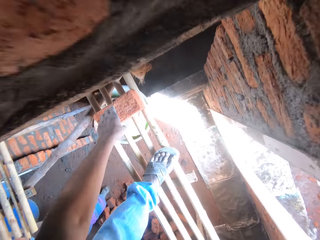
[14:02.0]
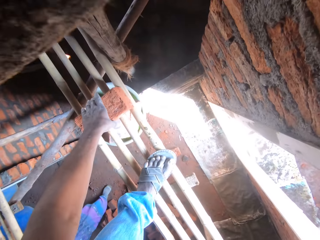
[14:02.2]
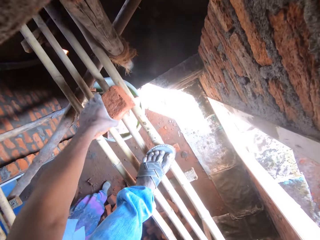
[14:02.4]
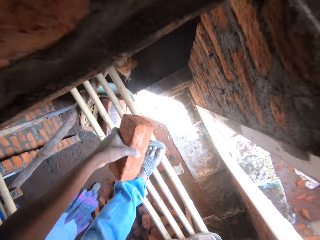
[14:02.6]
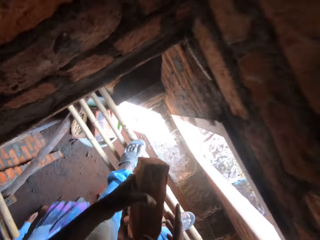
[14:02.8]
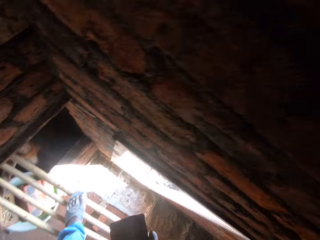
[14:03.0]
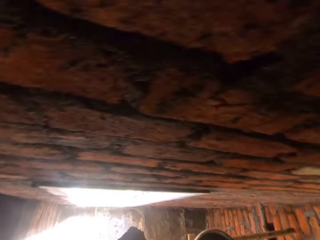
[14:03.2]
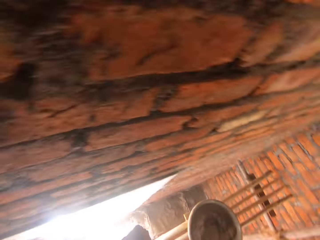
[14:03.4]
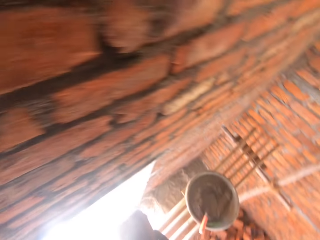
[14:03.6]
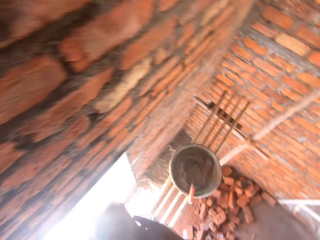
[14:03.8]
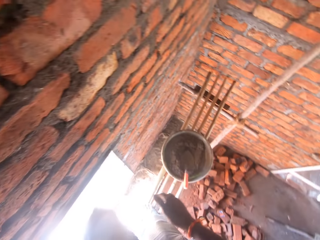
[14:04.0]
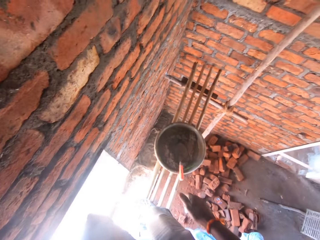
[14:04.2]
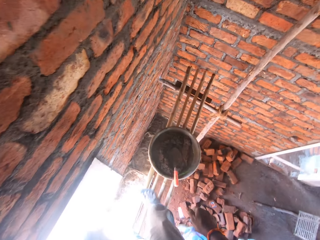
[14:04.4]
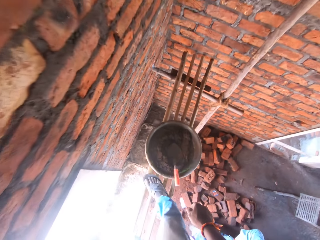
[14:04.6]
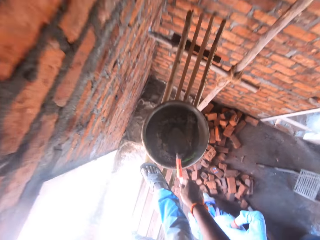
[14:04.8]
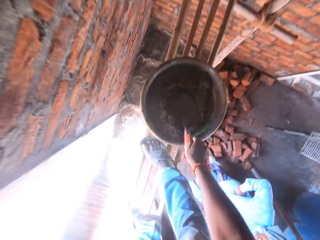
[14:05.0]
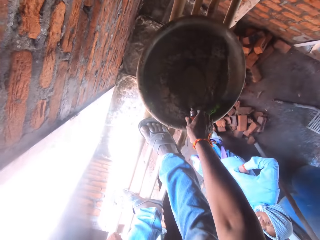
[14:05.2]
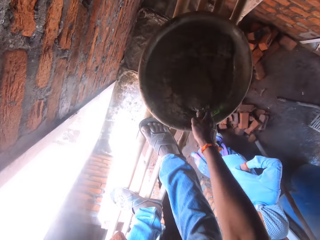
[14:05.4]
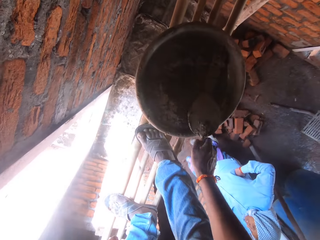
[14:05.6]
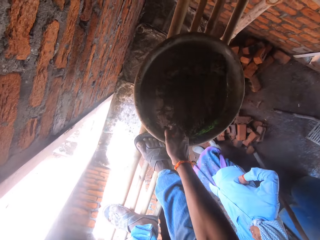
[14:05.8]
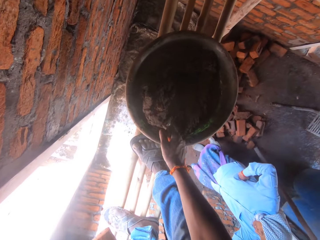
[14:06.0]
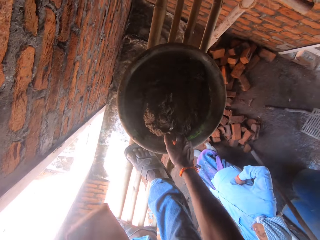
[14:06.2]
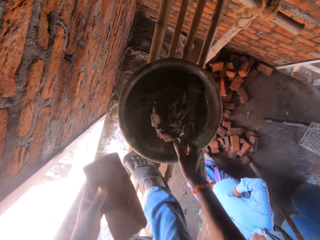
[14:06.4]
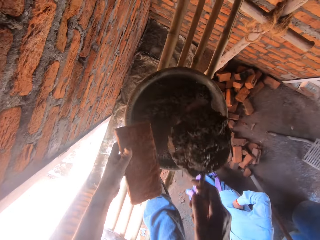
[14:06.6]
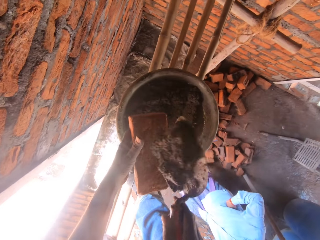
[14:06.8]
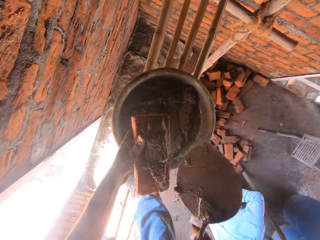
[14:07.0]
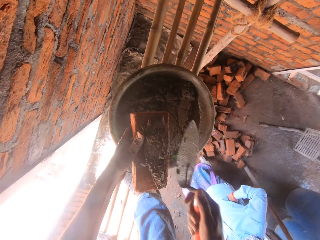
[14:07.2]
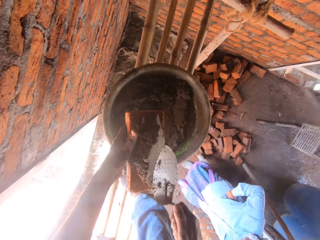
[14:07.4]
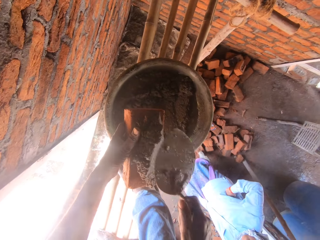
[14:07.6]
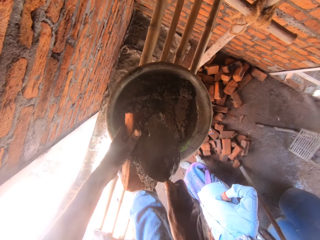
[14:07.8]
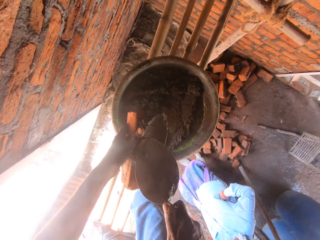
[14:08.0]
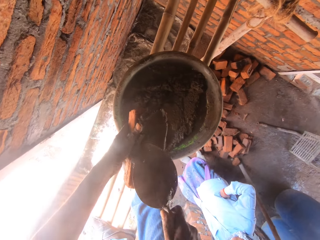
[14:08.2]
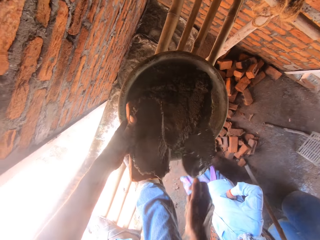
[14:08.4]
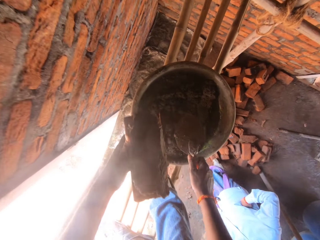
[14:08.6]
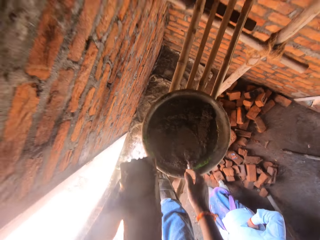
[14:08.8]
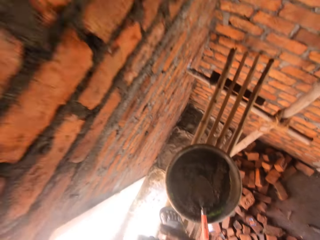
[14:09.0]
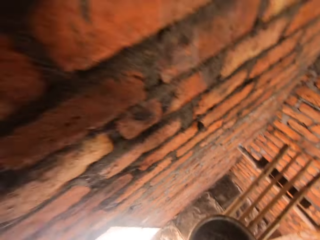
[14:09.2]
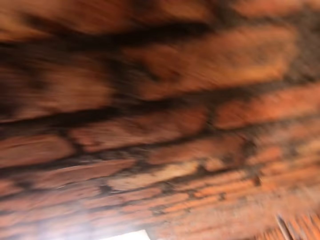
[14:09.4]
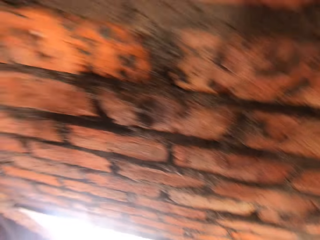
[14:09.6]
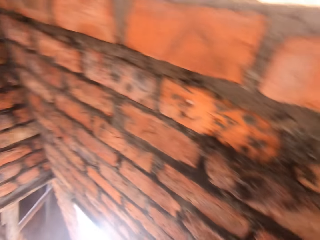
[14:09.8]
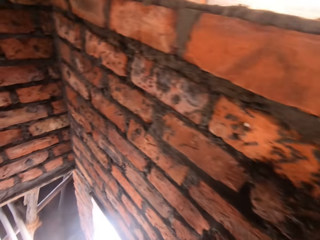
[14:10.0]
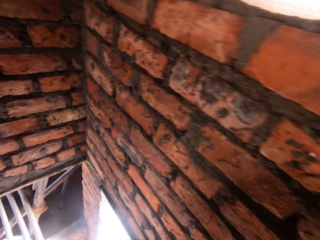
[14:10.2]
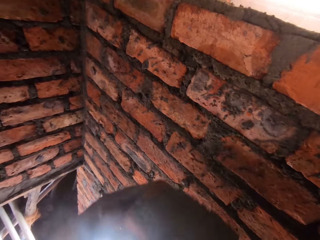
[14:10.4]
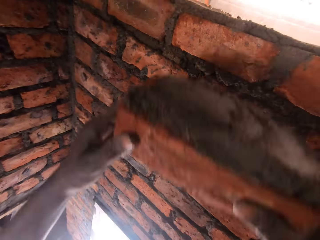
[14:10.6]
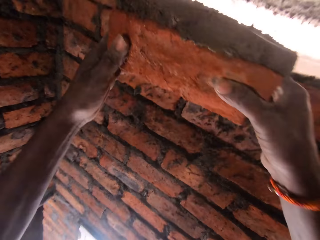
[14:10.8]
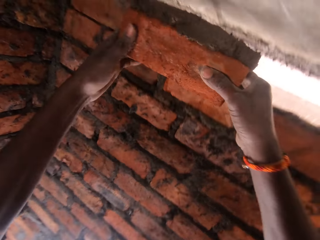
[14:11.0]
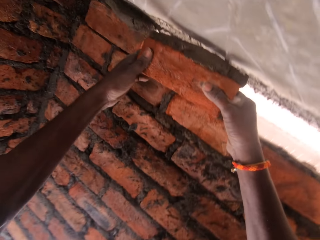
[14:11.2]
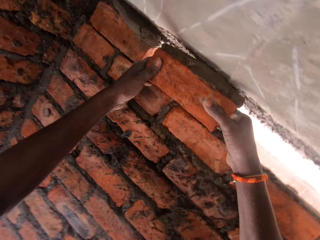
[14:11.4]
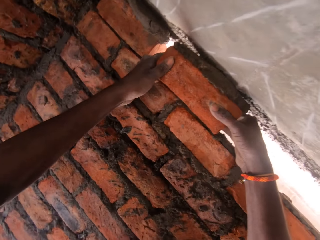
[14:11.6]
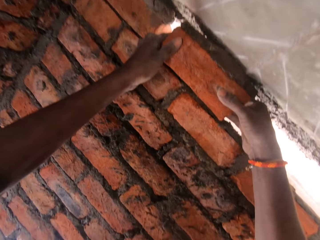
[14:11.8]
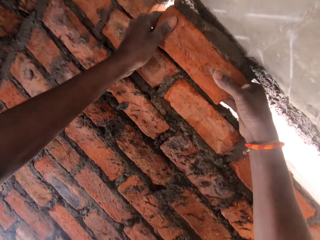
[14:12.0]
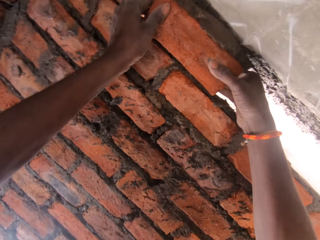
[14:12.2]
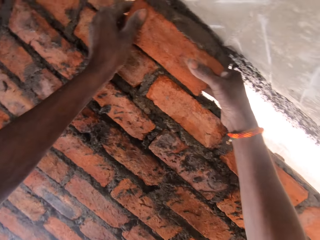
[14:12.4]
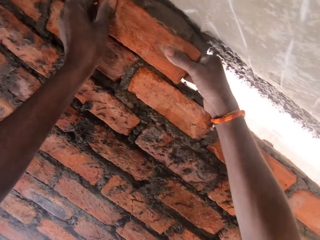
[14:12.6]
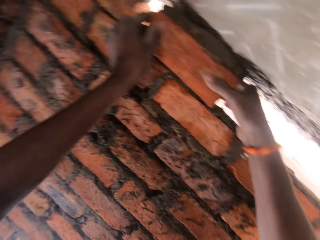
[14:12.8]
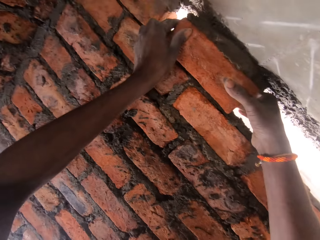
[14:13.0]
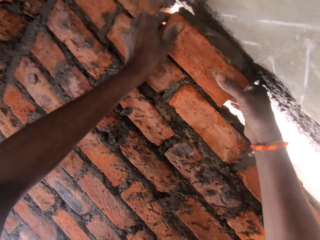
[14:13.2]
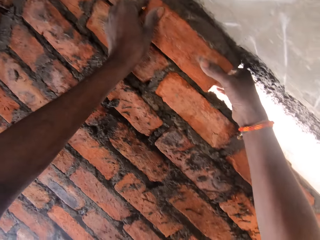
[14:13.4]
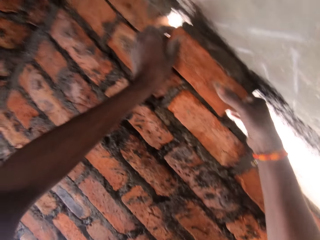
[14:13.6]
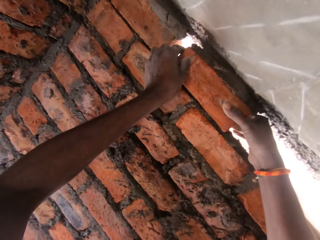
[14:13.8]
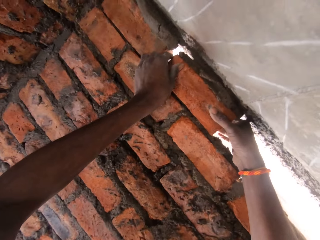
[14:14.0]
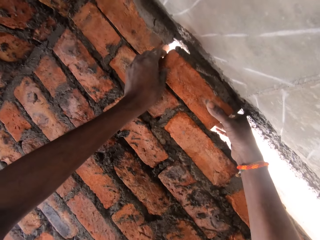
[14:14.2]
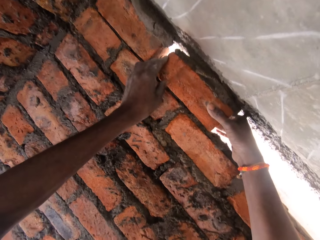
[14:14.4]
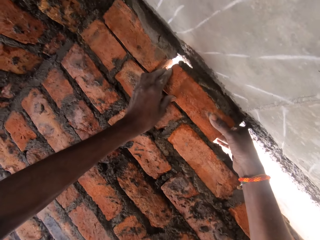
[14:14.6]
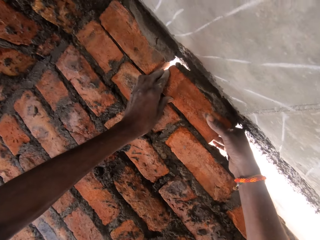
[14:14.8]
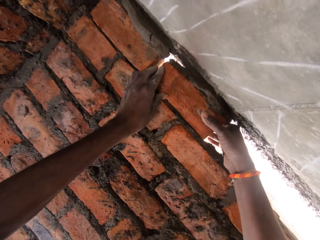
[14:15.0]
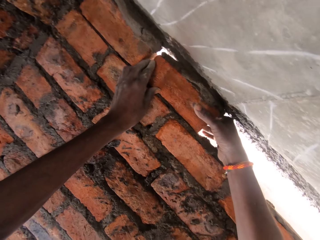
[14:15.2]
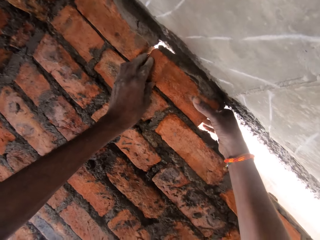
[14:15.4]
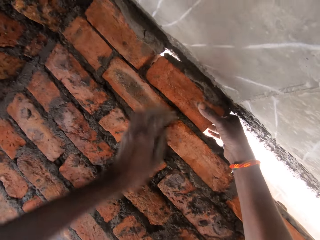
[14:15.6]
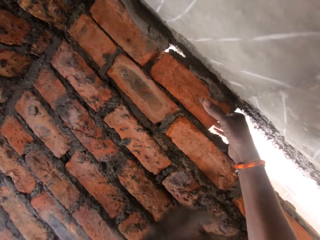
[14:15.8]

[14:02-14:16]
The camera wearer picks up a brick. They hold the brick with hands. They look right and walk right. They pick up the brick trowel. They scoop concrete with the brick trowel. They pour the concrete on the brick. They spread the concrete on the brick. They smoothen the concrete with the trowel. They put down the concrete. They drop the brick trowel in the bowl of concrete. They look left and walk left. They place the brick on the brick wall. They move the brick with hands. They adjust the brick on the brick wall. They converse.

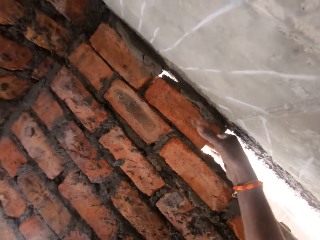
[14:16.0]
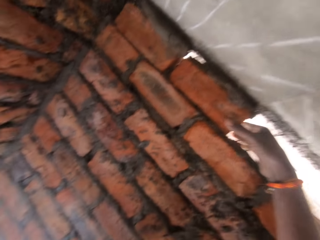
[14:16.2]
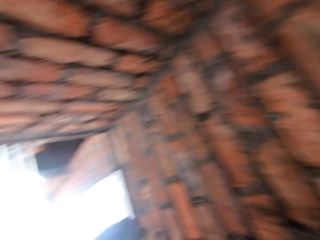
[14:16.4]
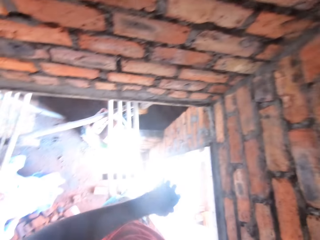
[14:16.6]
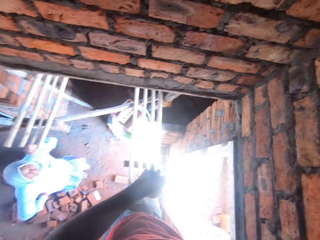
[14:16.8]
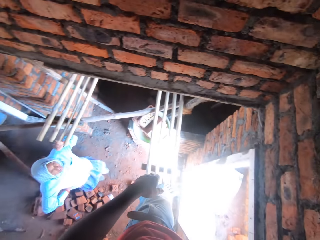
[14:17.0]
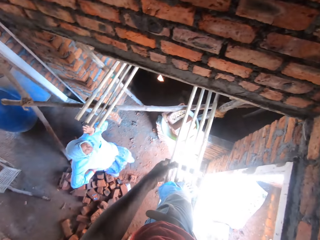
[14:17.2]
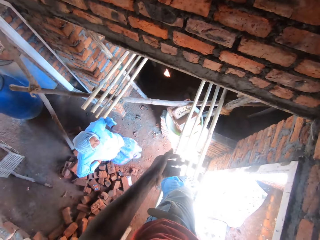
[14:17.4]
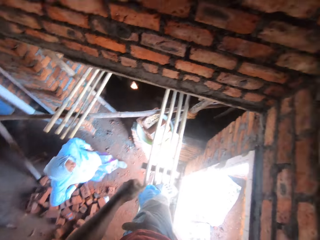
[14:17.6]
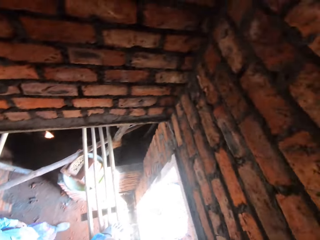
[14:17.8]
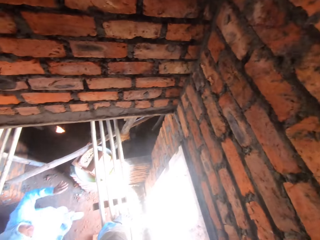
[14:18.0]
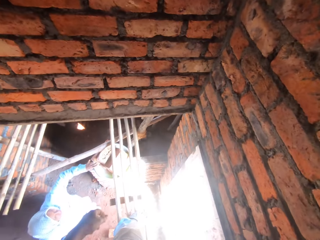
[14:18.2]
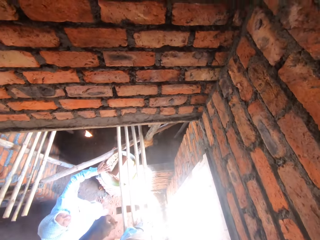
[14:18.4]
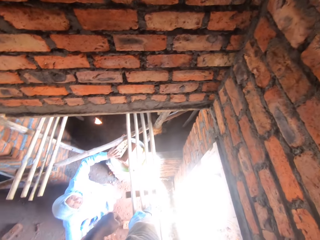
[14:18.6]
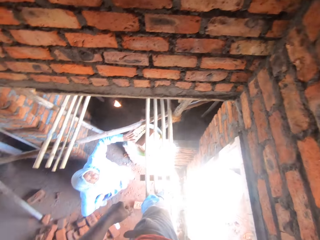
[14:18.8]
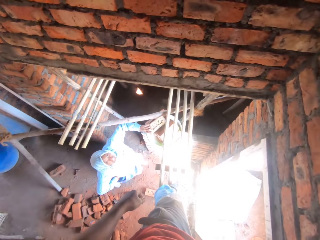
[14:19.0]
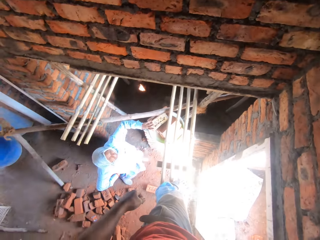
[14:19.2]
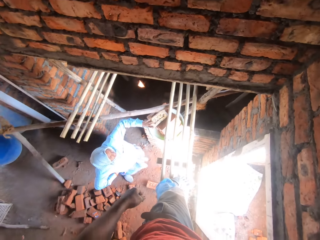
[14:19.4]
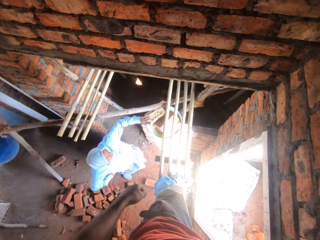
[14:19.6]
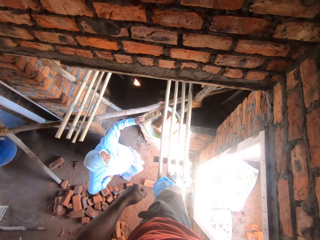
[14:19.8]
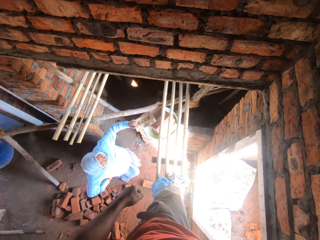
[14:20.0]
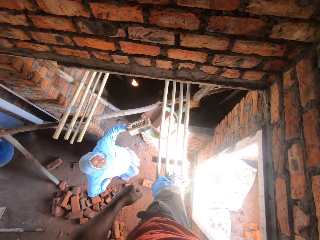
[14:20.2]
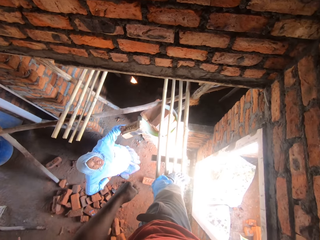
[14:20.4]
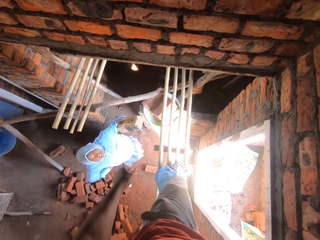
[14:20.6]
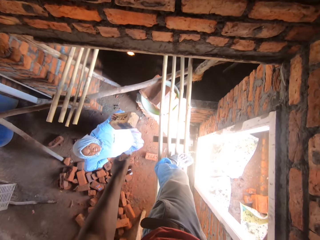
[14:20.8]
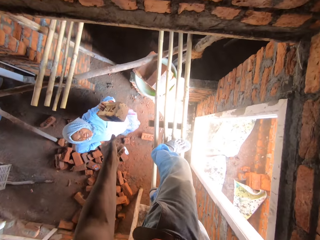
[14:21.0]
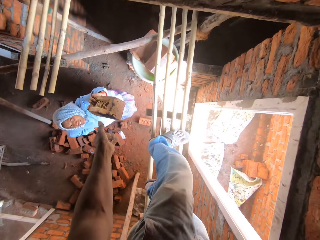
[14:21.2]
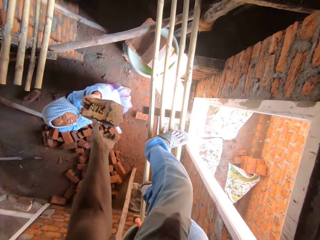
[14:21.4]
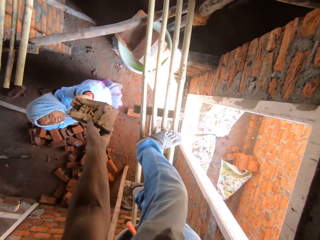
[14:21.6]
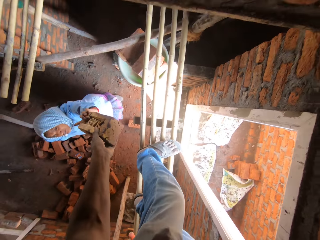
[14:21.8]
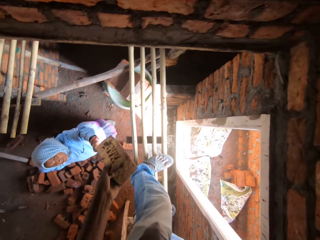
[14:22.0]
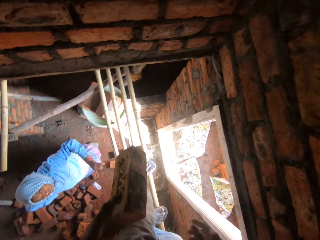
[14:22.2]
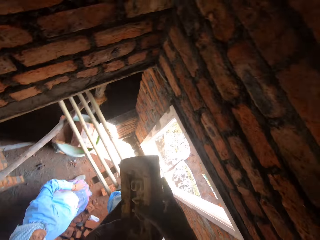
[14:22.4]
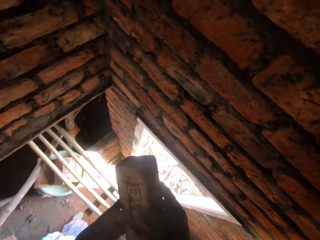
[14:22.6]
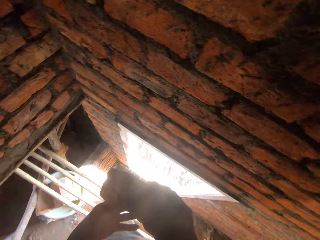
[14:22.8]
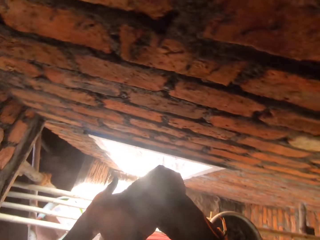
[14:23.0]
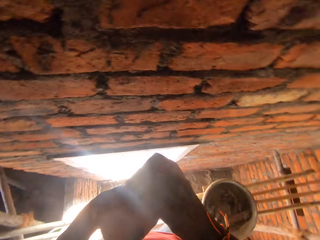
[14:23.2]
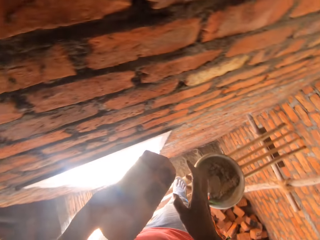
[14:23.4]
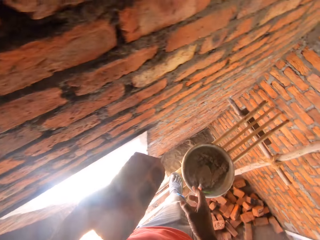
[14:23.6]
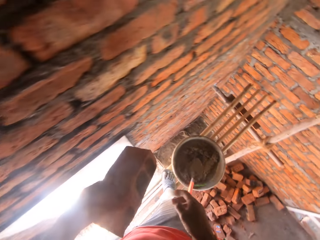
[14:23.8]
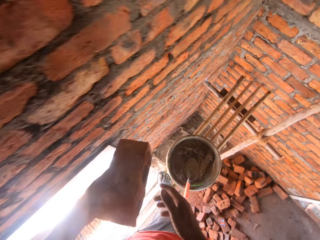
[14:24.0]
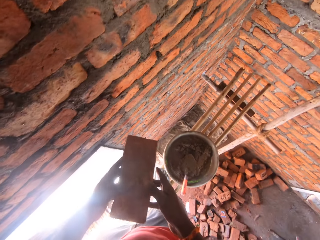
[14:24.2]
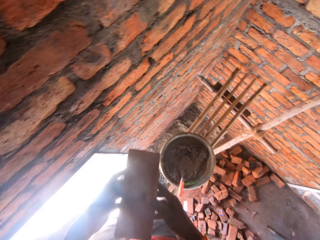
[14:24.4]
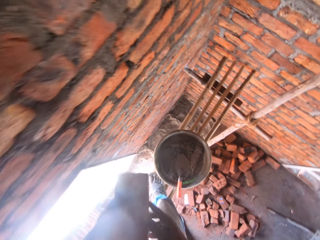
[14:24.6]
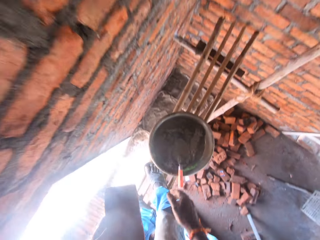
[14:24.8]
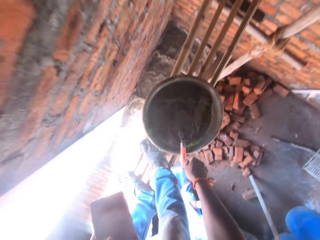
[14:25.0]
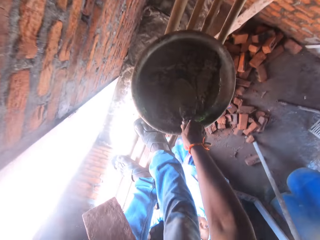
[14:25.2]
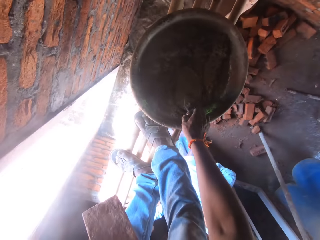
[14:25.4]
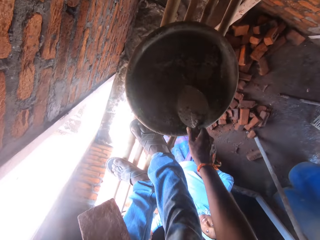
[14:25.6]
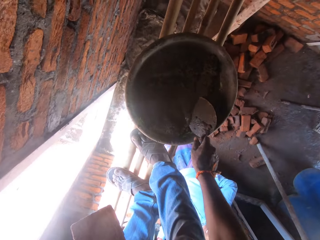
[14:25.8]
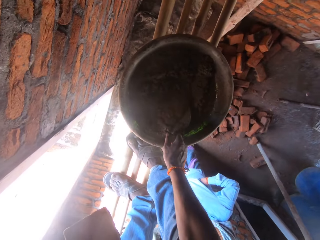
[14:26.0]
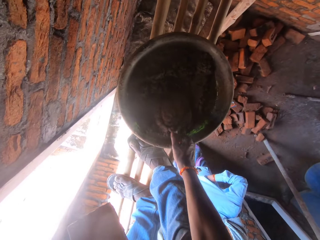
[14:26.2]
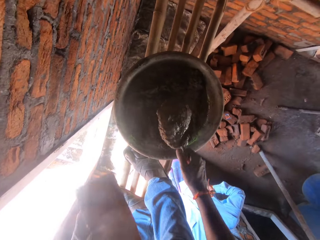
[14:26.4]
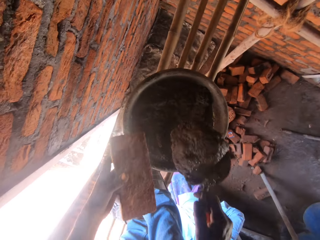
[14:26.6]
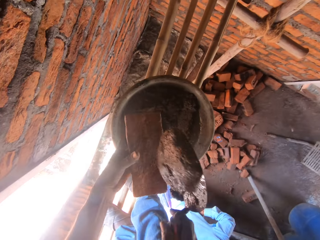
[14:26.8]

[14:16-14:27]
The camera wearer looks down. A woman converses with the camera wearer. The camera wearer moves a hand and converses with the woman. The woman converses with the camera wearer. The woman picks up a brick and gives the camera wearer the brick. The camera wearer takes the brick from the woman. They look right and hold the brick with hands. They converse with the woman. They pick up the brick trowel and scoop concrete with the brick trowel.
